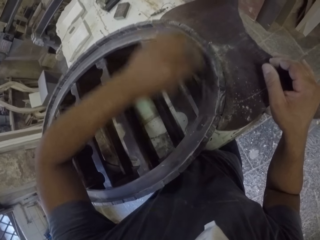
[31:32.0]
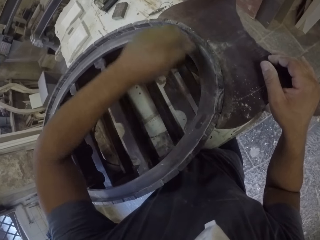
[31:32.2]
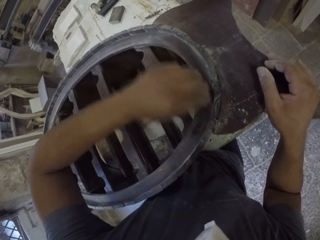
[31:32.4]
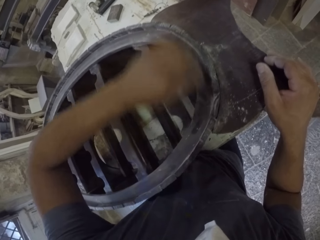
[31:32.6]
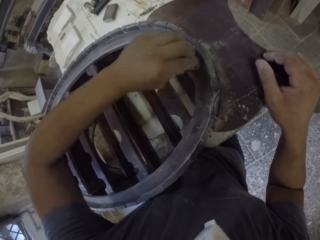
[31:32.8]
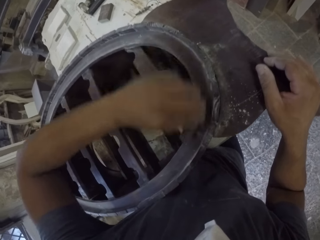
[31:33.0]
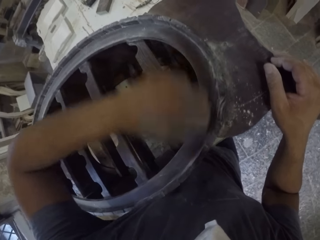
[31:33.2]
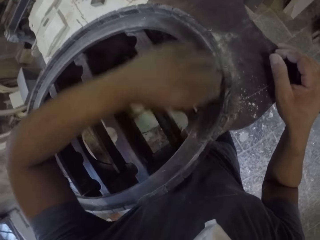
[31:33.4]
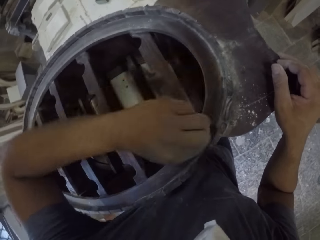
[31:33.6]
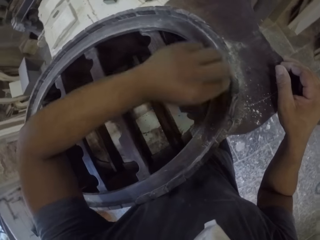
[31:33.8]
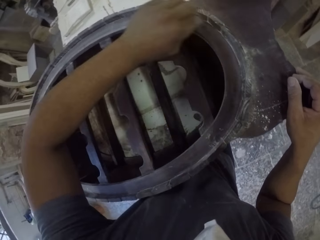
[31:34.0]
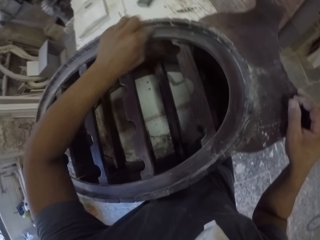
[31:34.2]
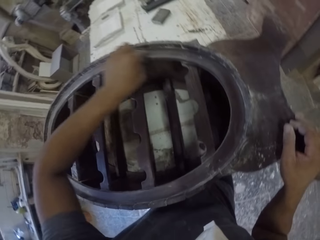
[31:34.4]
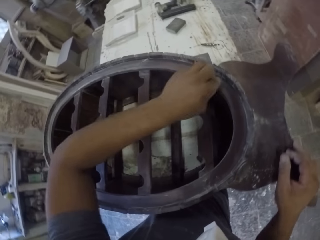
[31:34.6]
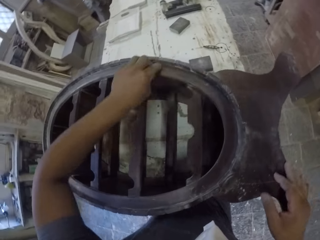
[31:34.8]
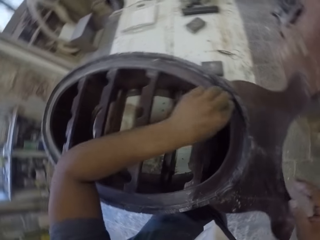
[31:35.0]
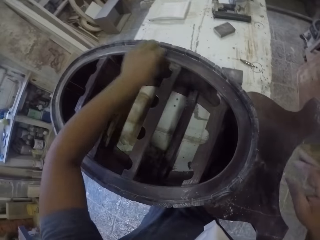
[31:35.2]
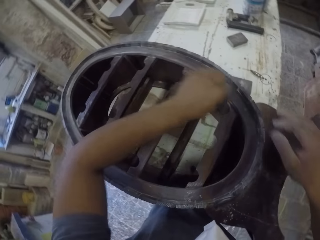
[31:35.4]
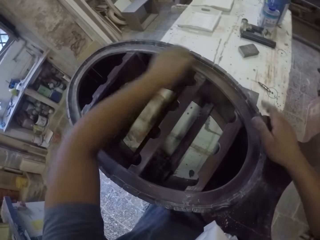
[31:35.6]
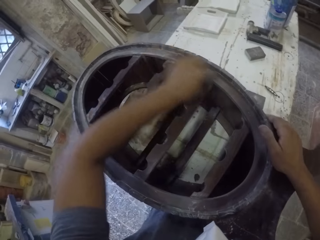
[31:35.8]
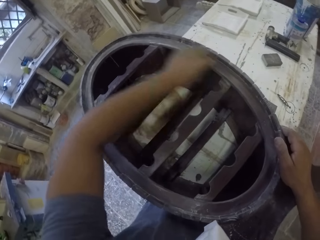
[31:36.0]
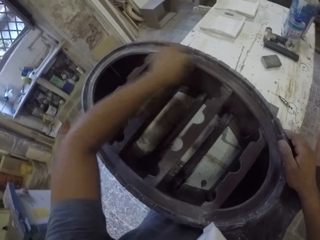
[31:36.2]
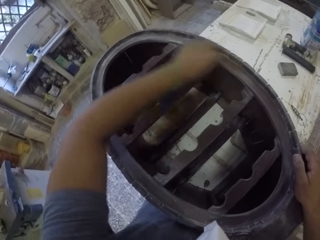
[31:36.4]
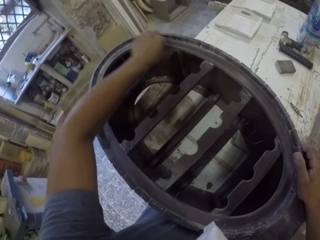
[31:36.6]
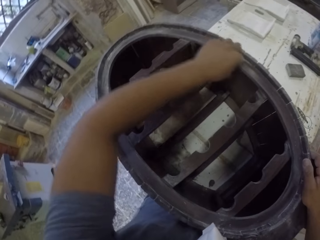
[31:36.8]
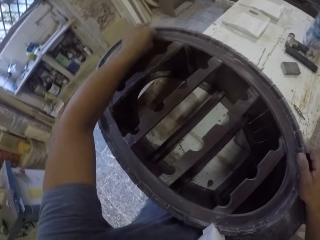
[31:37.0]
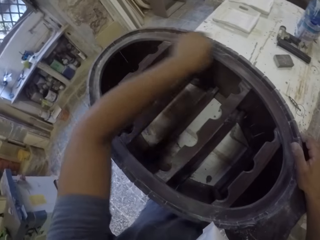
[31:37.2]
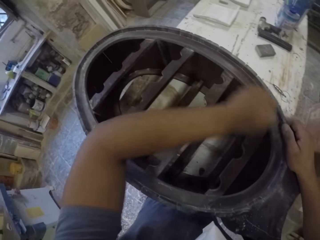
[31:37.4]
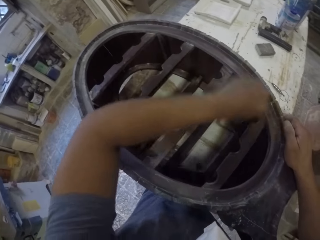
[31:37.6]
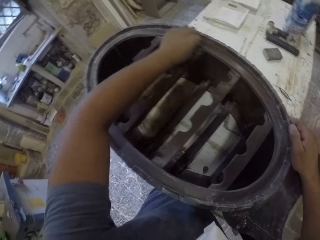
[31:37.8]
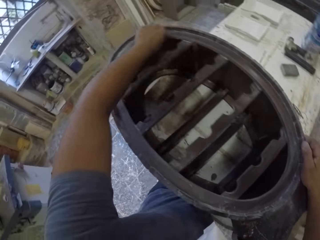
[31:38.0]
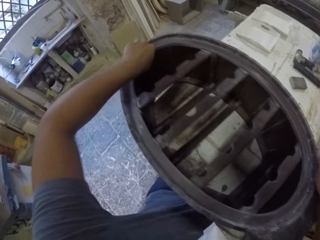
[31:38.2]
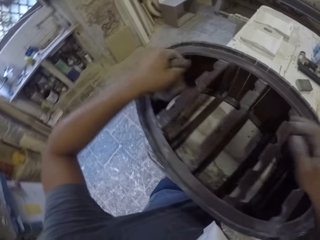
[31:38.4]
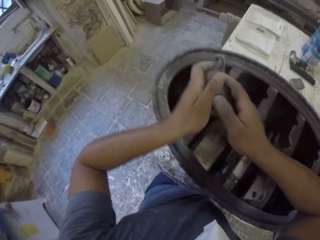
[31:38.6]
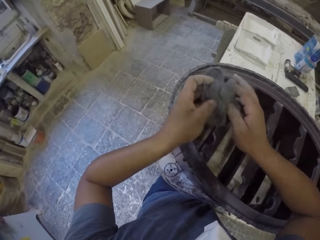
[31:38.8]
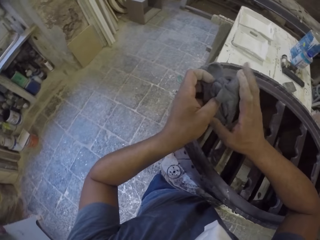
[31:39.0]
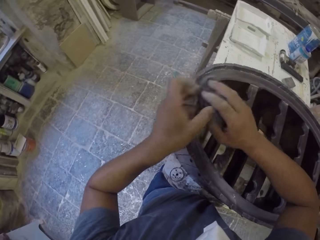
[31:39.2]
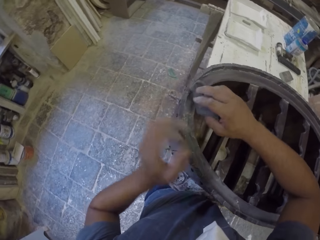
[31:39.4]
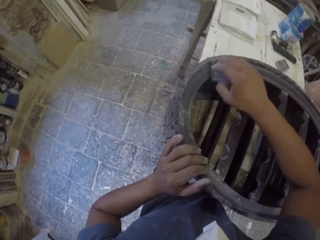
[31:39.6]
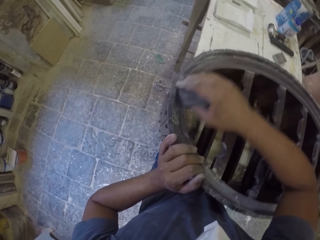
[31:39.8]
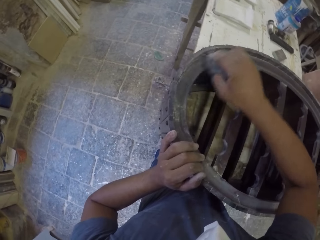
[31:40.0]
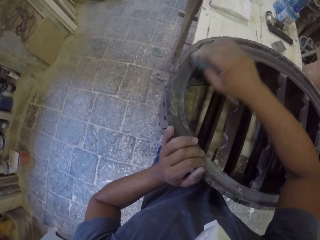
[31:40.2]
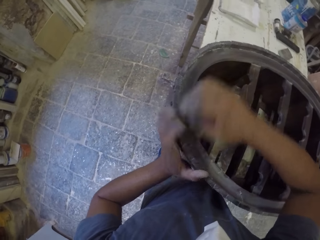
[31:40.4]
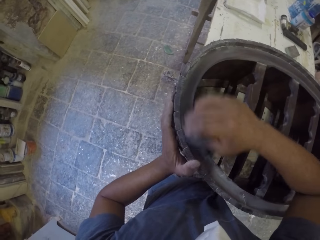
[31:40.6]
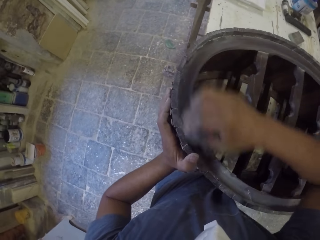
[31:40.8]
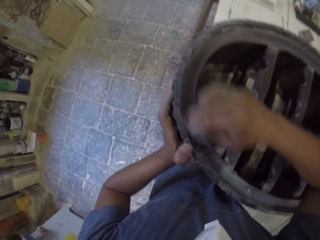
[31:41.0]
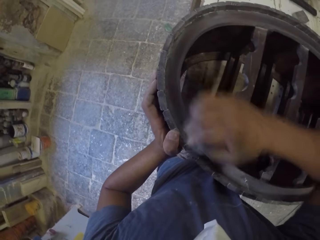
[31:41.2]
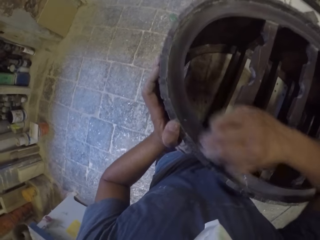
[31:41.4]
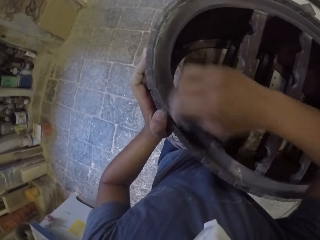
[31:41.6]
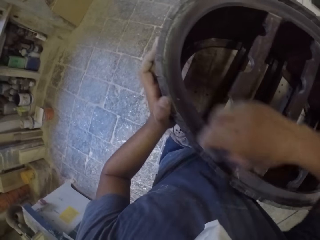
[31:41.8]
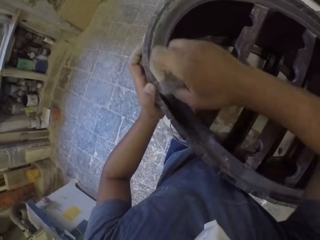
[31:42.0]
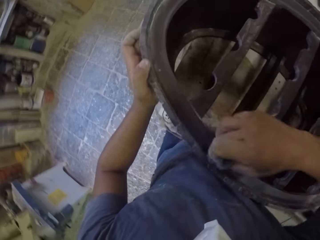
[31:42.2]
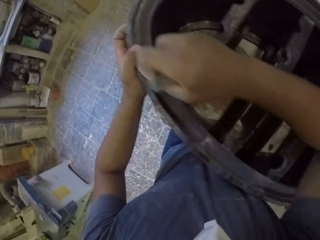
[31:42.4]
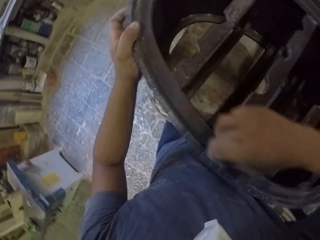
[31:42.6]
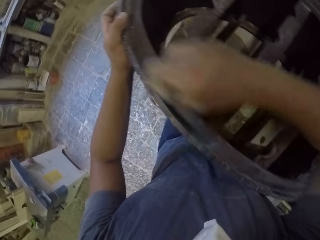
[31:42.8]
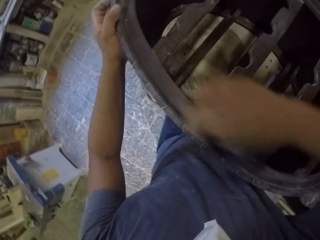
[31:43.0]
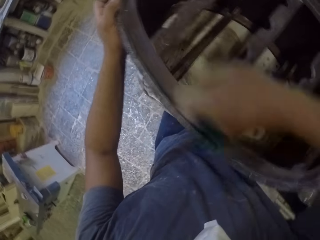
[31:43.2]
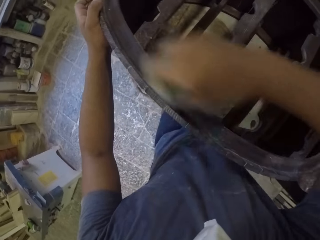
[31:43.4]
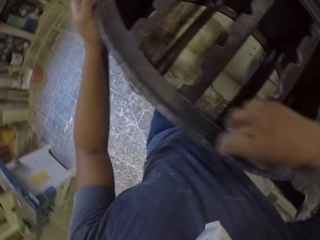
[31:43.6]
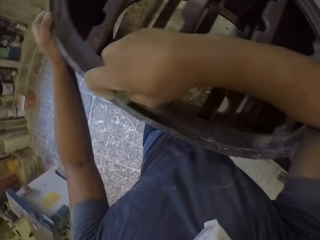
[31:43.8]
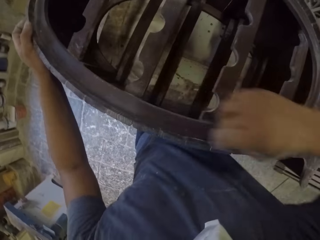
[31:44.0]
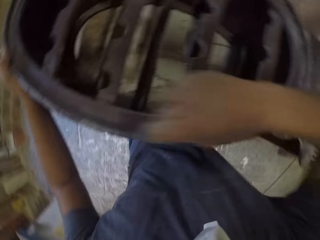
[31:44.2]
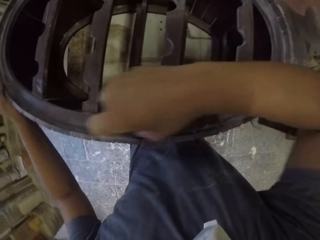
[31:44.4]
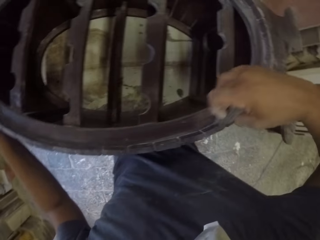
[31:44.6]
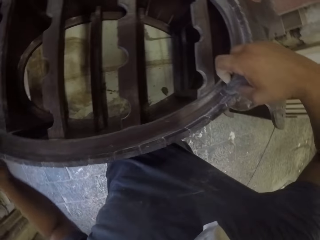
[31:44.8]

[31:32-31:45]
The camera wearer puts his right hand on the wooden rack. He holds a wooden stand with the right hand. He smoothens the wooden stand with steel wool. He holds the sand paper. He scrubs the furniture with the sand paper.

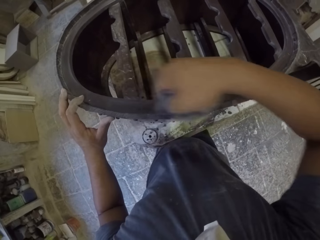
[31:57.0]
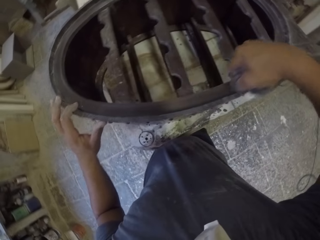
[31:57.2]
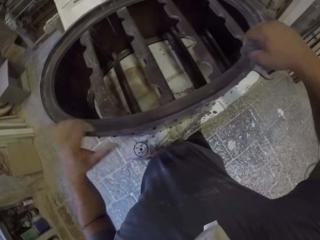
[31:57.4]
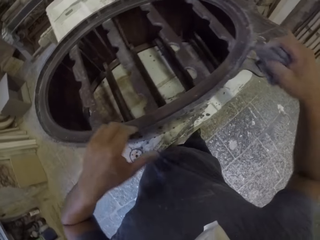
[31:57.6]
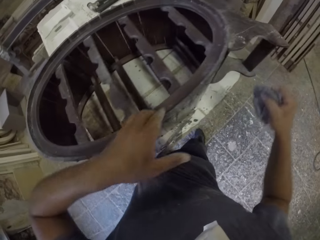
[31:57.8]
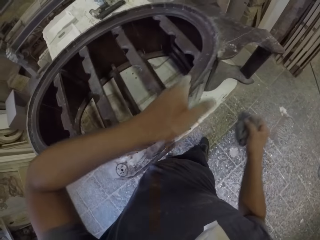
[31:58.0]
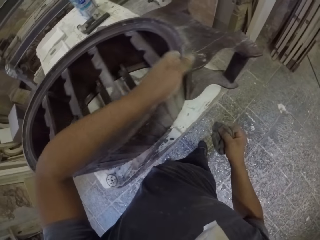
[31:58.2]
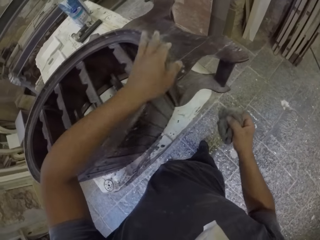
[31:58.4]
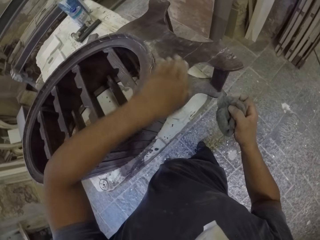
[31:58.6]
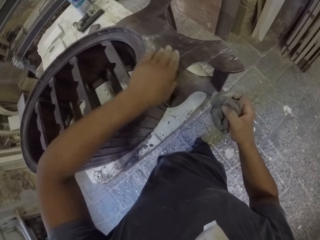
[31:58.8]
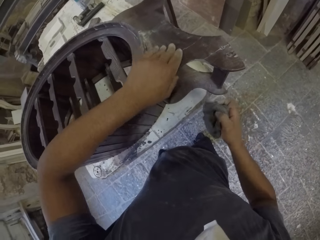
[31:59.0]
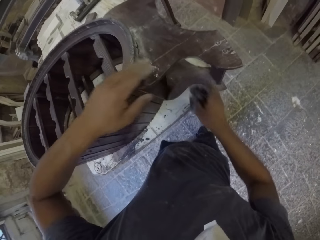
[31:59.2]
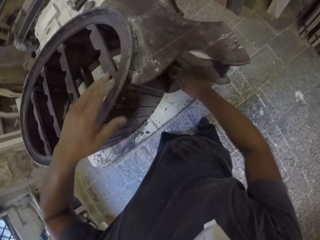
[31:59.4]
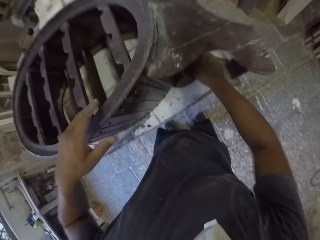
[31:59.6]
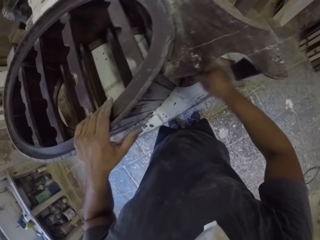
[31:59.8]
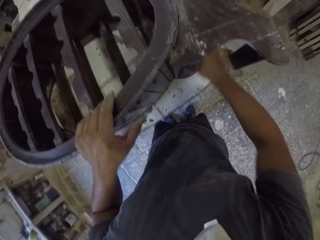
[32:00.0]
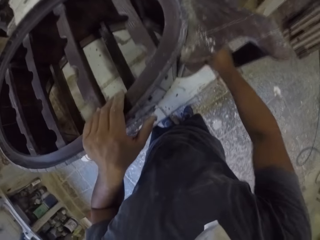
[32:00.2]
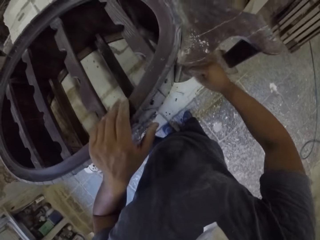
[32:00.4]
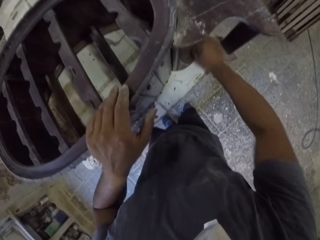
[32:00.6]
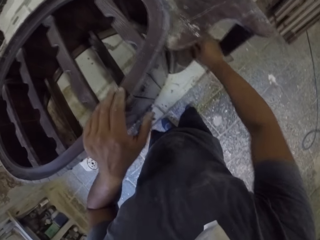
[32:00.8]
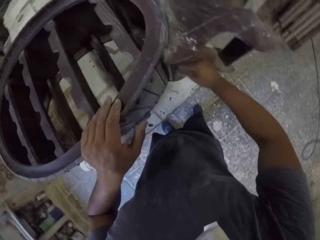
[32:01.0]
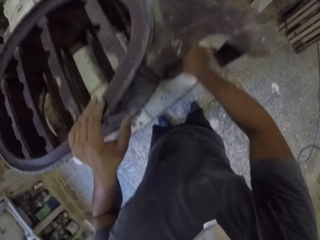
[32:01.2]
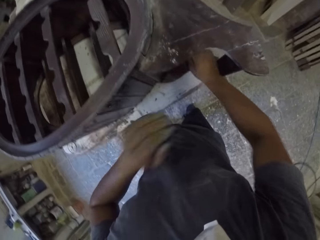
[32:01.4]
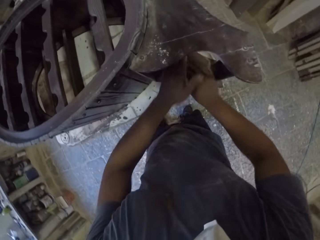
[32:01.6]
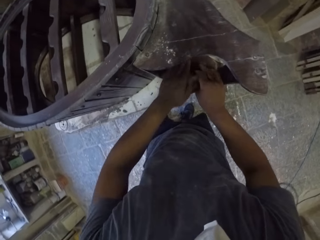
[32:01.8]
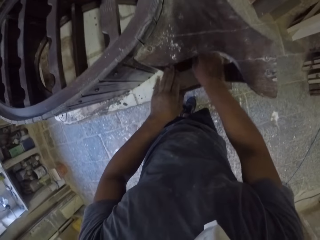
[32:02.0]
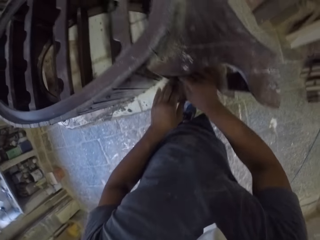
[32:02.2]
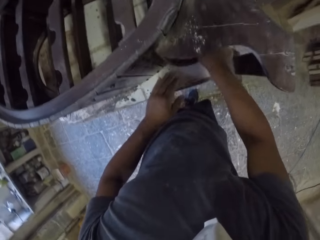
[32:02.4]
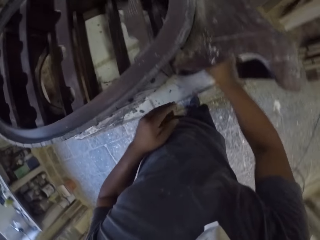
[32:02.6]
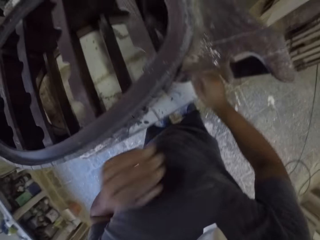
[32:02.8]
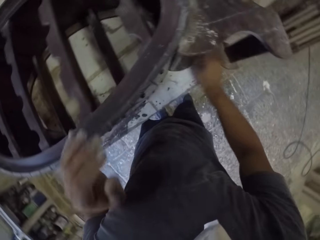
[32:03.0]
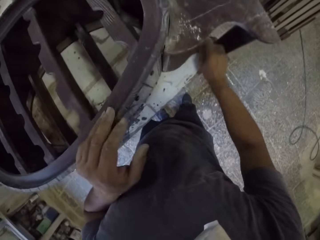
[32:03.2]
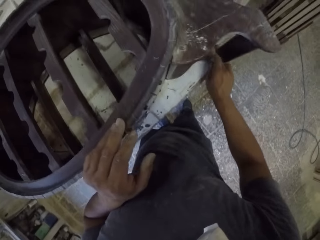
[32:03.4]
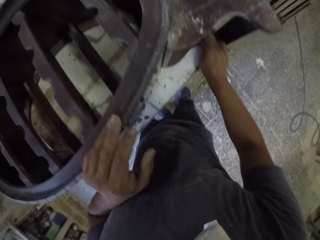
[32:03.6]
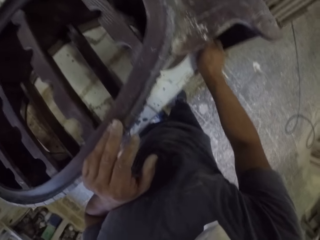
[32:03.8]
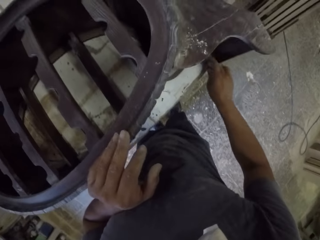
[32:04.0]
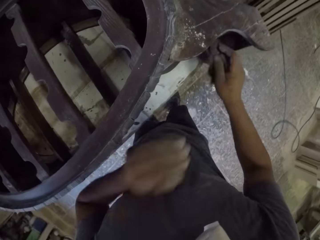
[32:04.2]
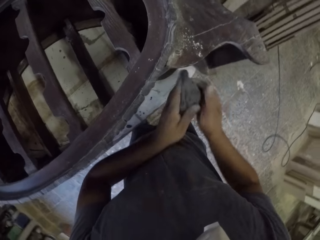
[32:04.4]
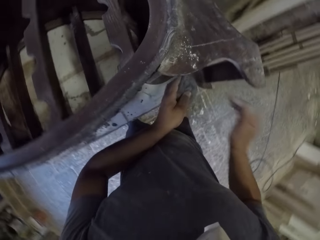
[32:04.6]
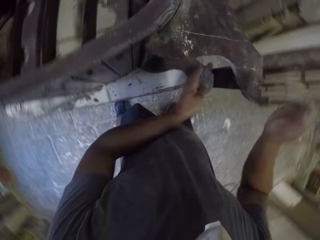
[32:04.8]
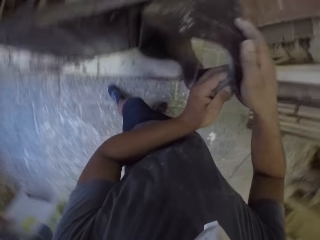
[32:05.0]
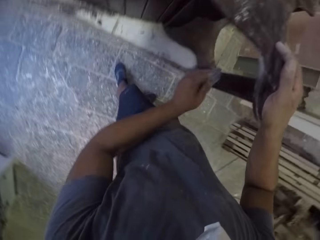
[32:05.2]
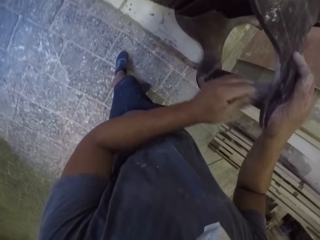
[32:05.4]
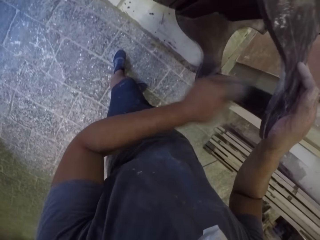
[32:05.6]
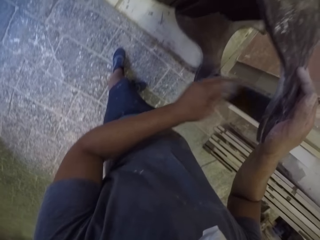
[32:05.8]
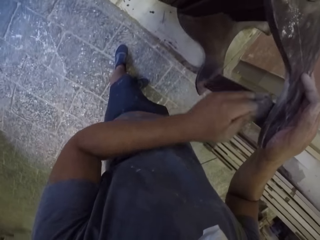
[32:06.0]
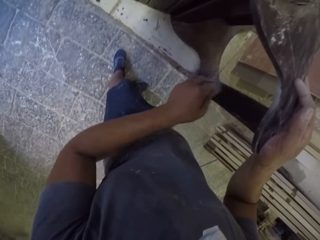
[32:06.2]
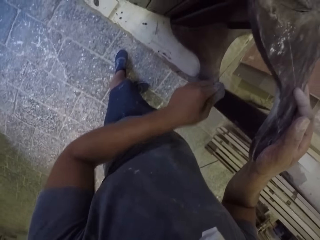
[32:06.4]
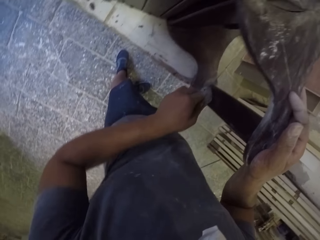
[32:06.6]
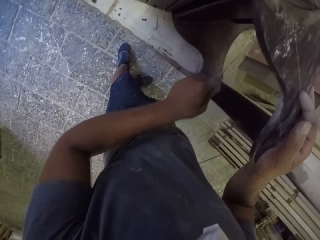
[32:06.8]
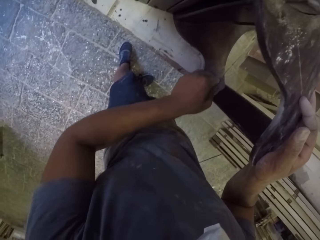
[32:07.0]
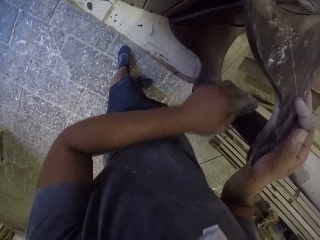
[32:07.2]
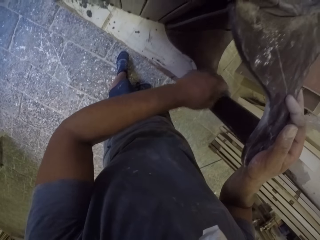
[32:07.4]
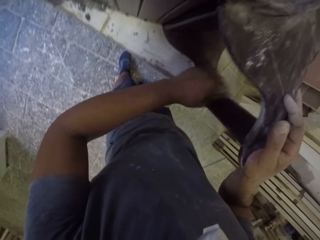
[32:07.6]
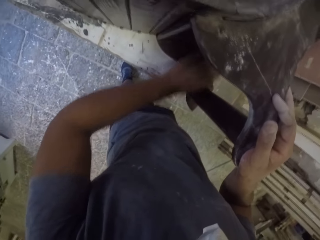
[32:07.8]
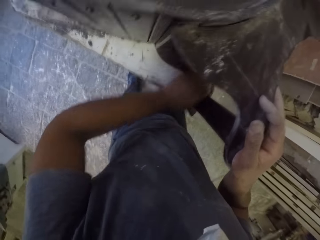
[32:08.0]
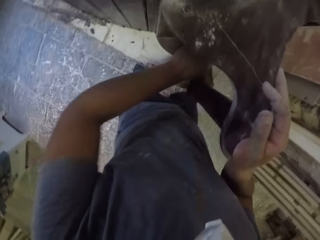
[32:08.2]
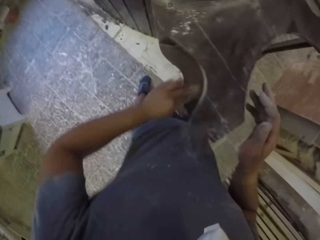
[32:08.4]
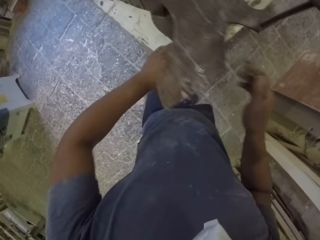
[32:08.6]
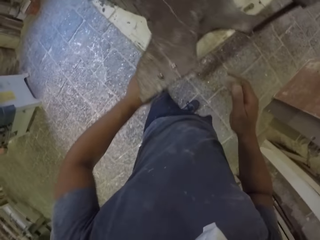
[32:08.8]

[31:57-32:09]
The camera wearer touches the furniture. They scrub the furniture with sand paper. They scrub the furniture with the sand paper again, and touch the furniture.
